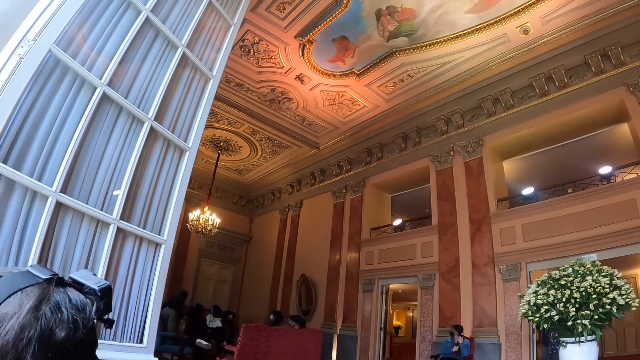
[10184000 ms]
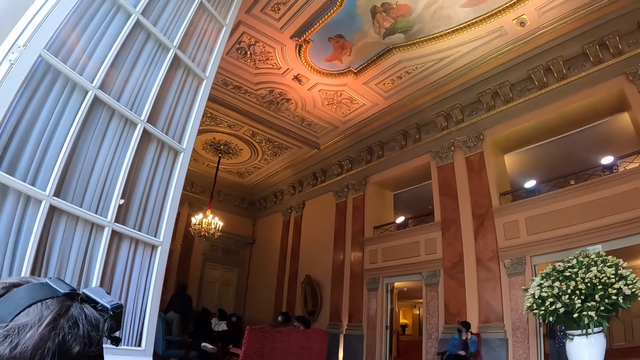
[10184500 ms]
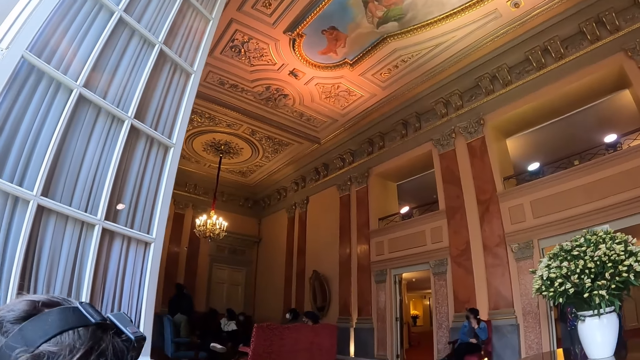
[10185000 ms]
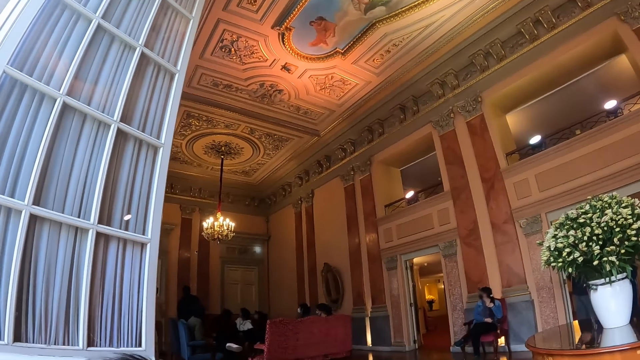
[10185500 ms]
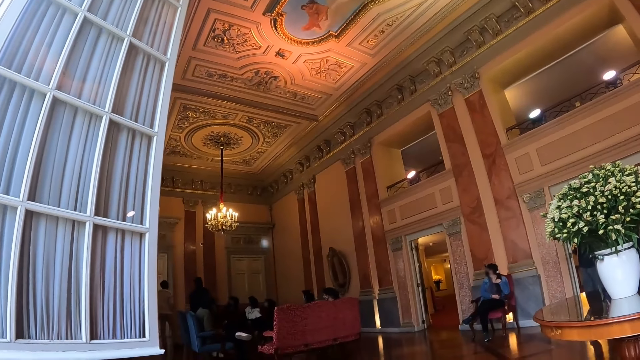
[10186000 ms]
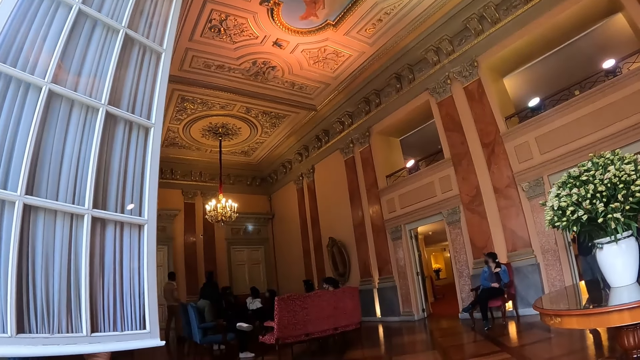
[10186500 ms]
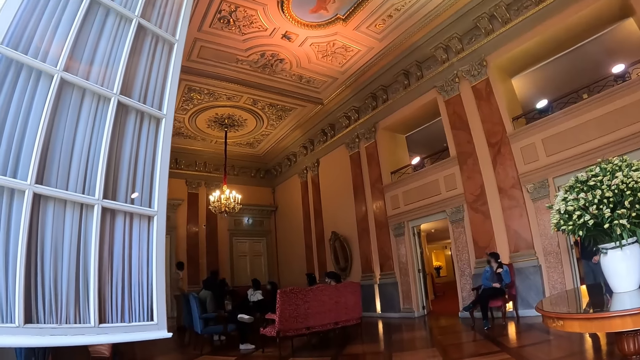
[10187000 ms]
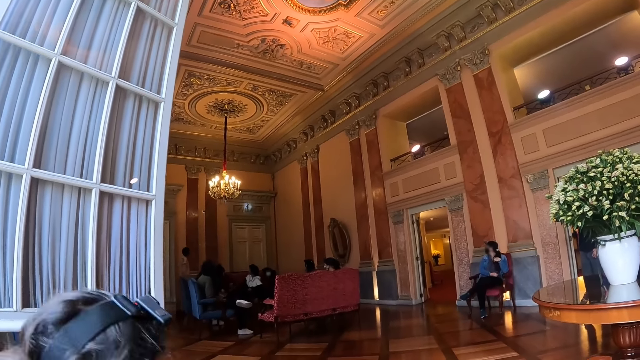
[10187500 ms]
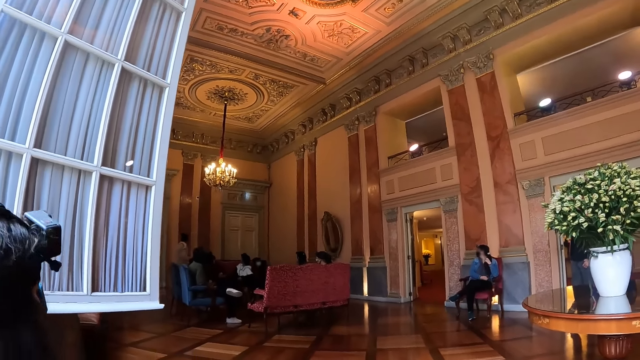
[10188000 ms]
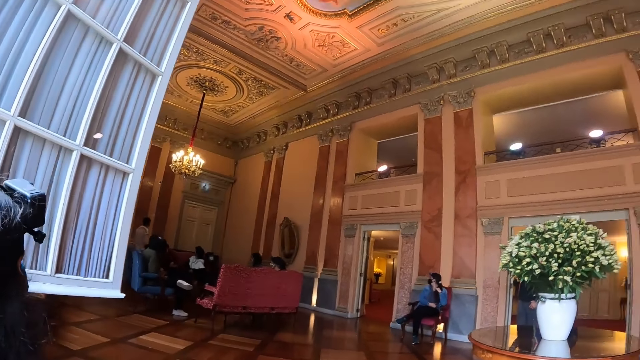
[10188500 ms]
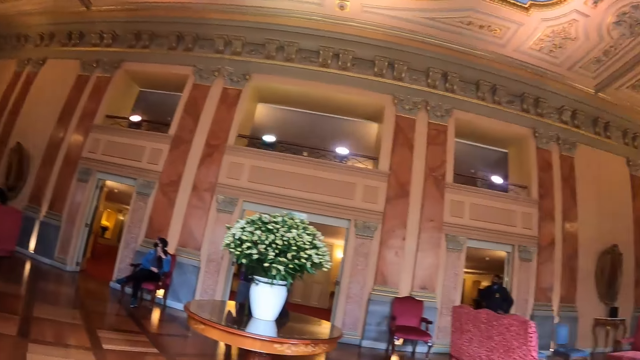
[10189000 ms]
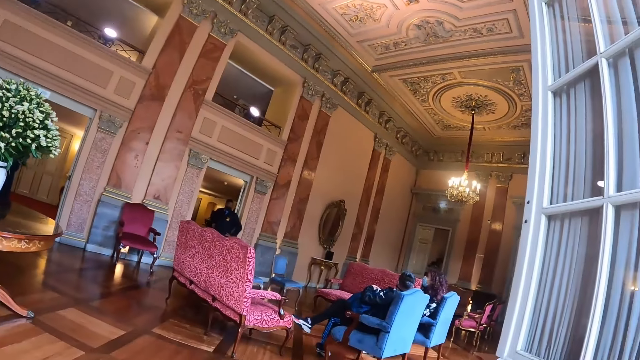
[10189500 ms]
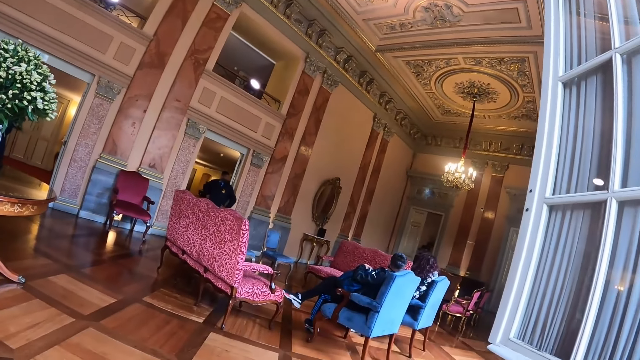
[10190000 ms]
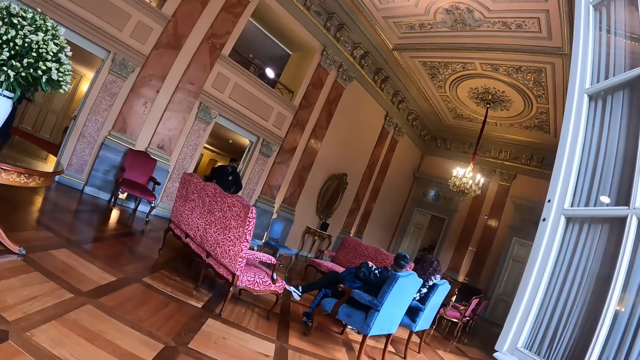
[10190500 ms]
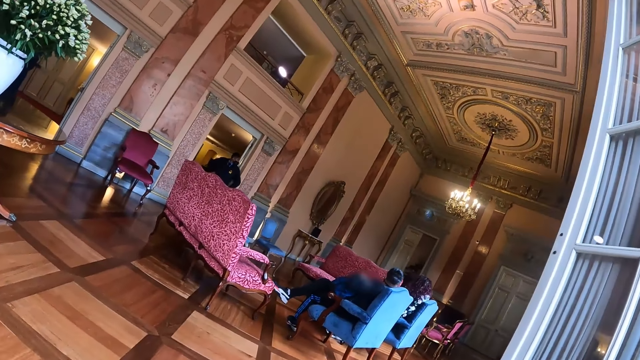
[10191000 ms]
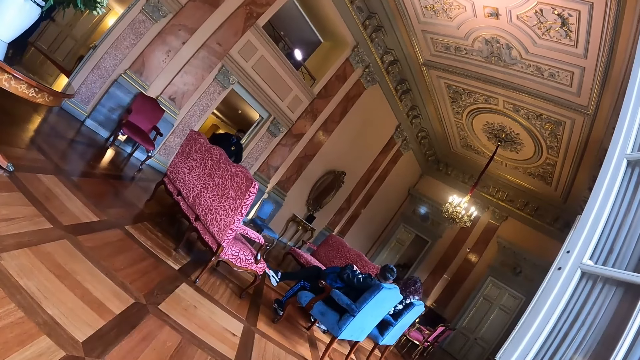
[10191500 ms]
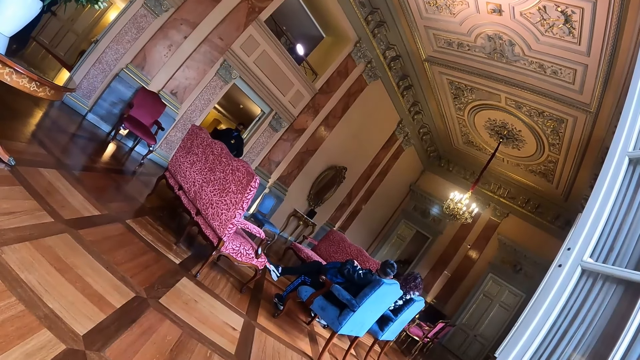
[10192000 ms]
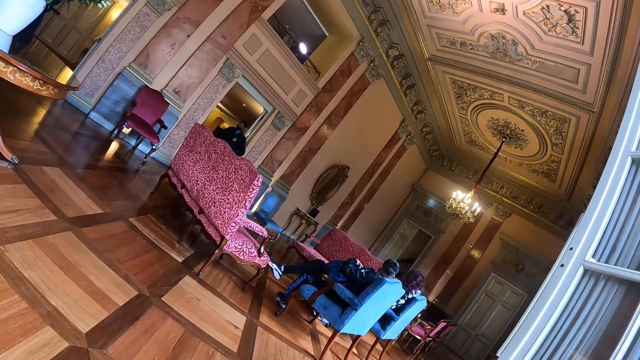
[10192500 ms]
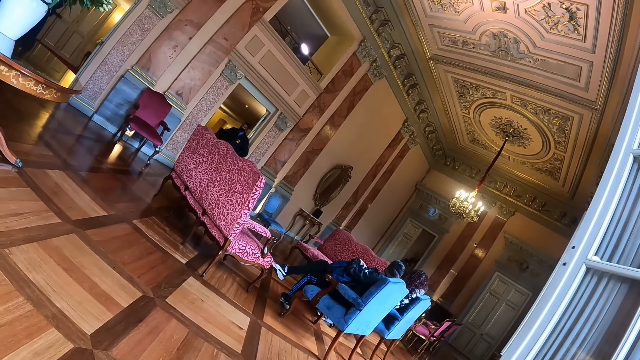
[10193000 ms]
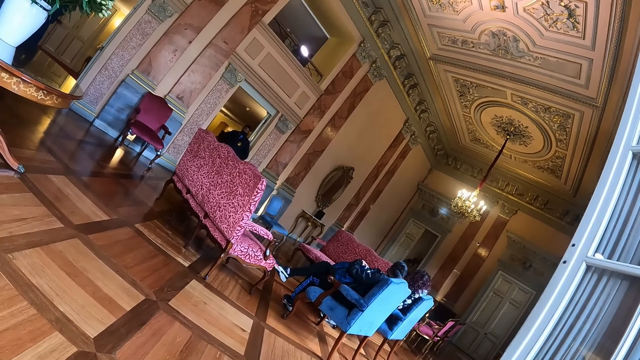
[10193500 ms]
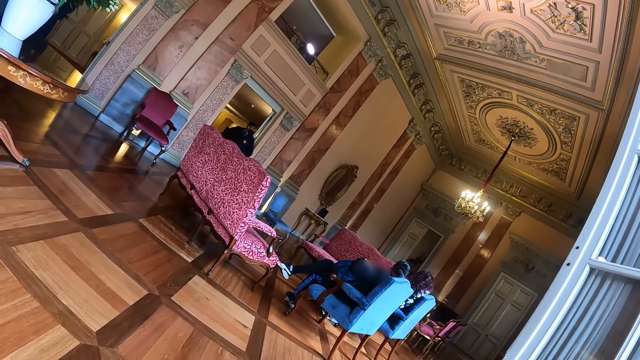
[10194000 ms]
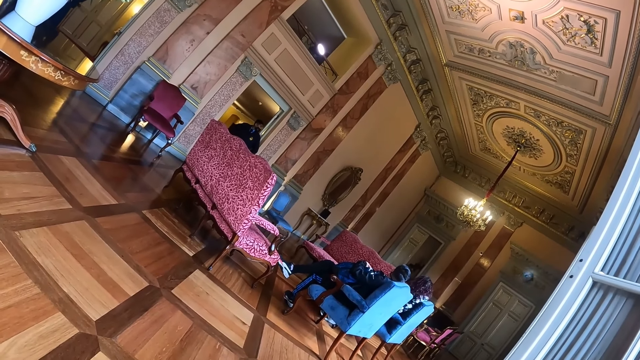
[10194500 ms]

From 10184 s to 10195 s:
The camera wearer looks right.

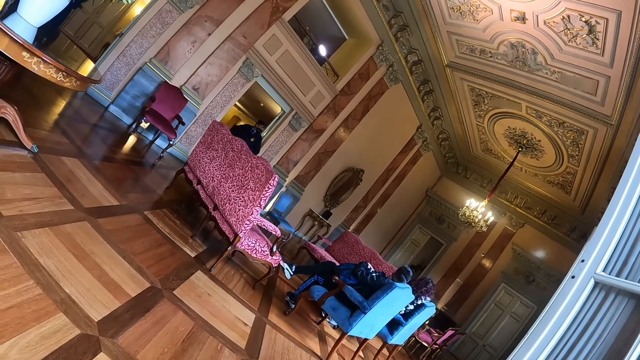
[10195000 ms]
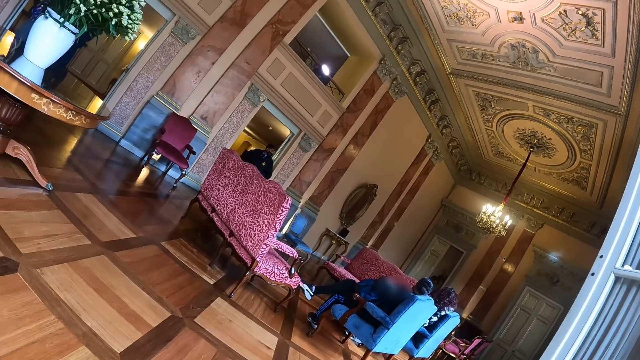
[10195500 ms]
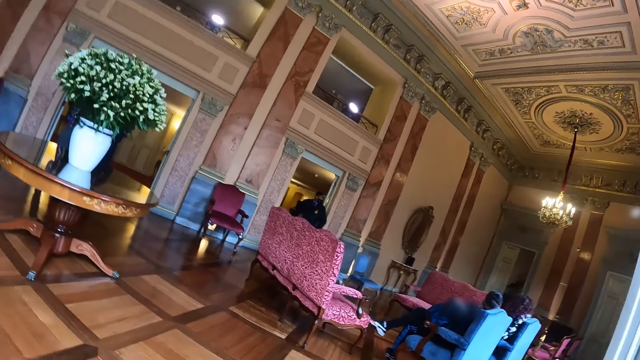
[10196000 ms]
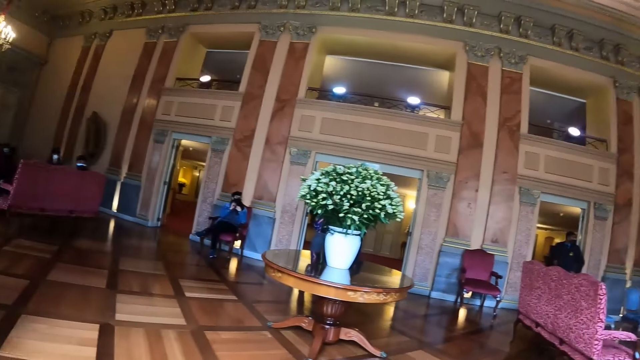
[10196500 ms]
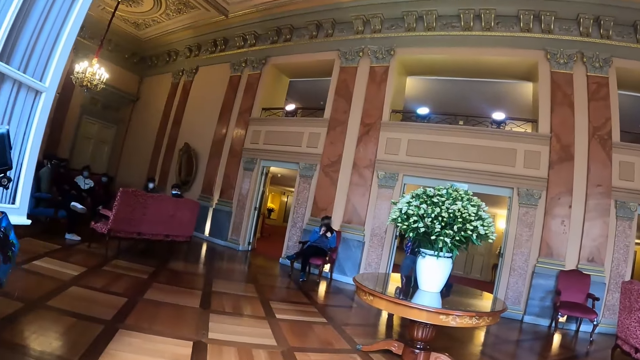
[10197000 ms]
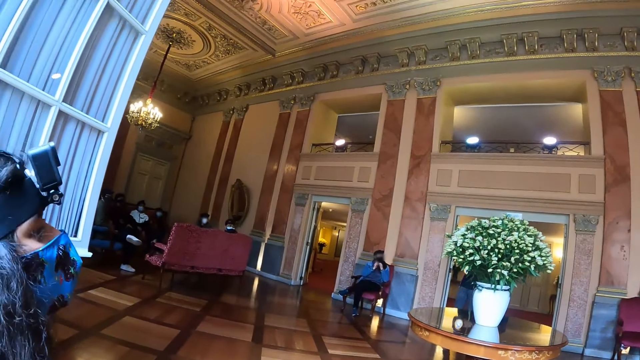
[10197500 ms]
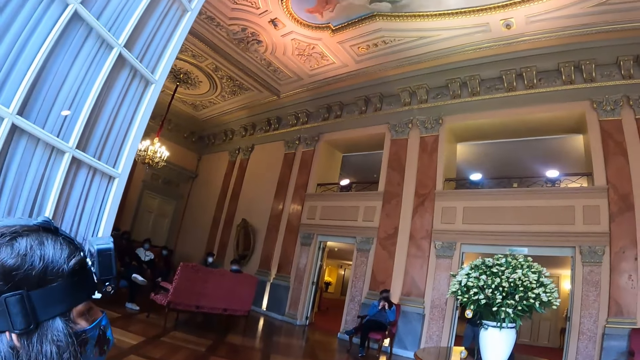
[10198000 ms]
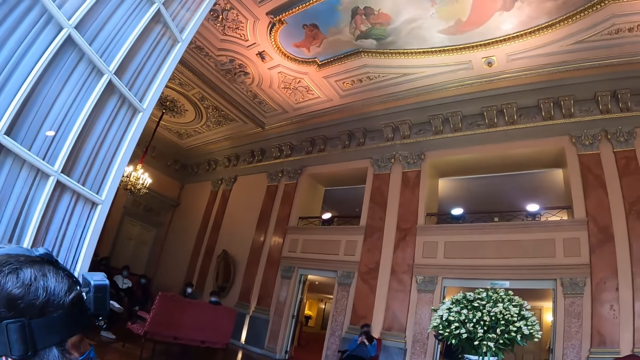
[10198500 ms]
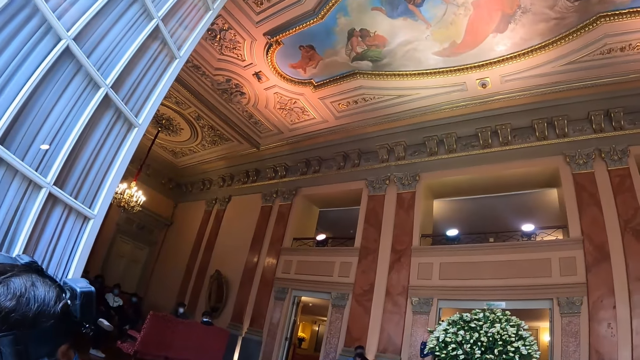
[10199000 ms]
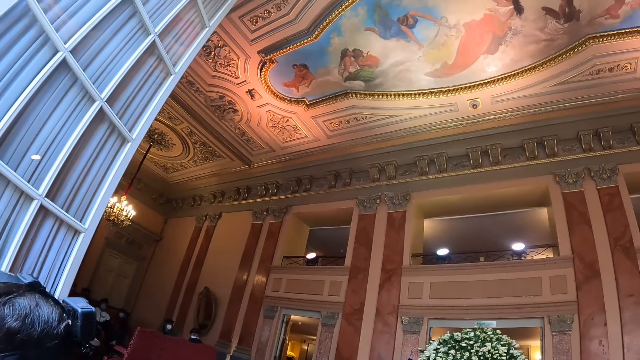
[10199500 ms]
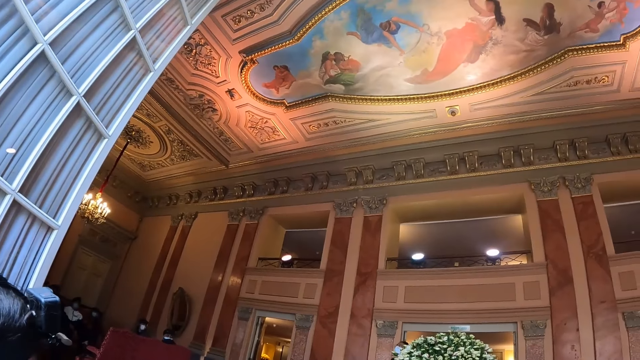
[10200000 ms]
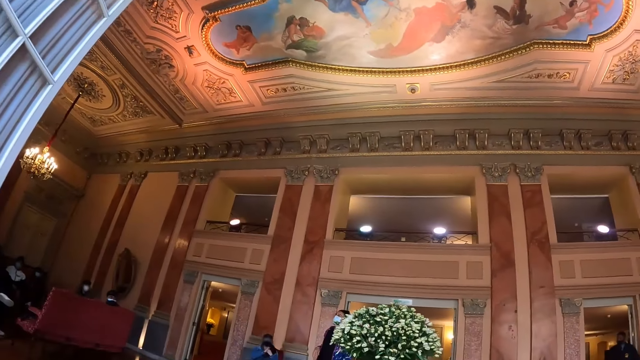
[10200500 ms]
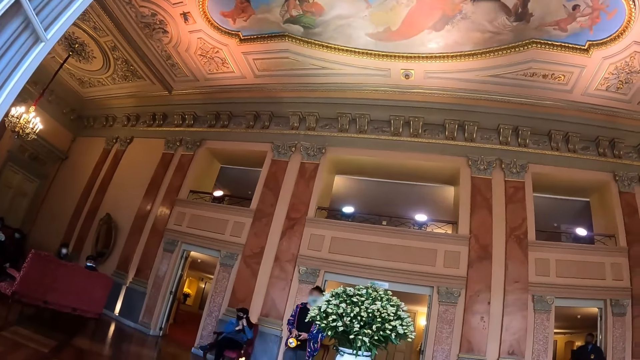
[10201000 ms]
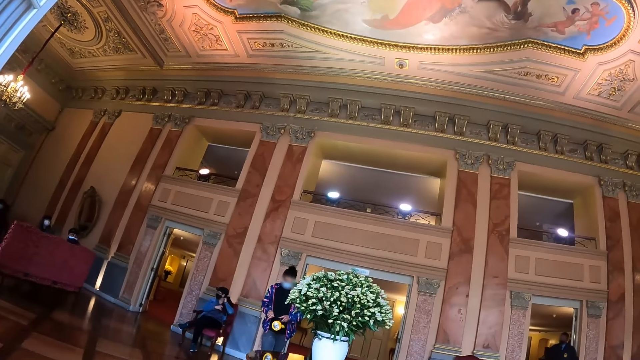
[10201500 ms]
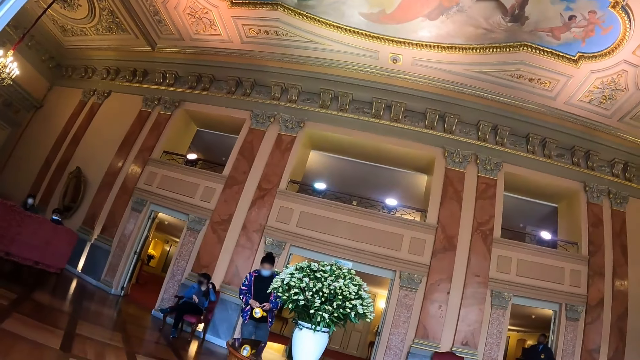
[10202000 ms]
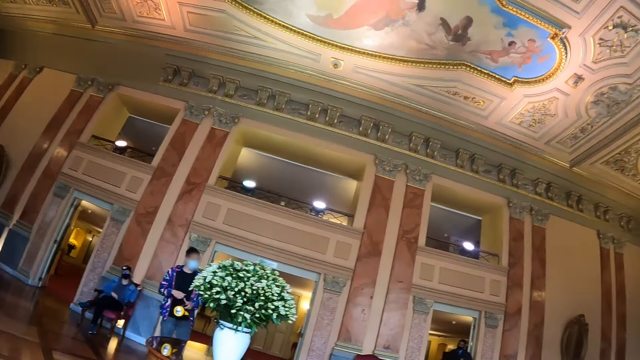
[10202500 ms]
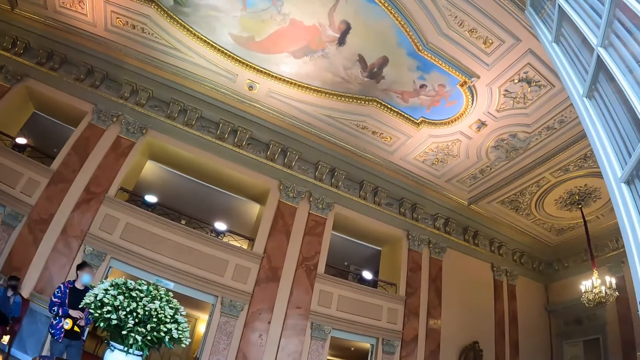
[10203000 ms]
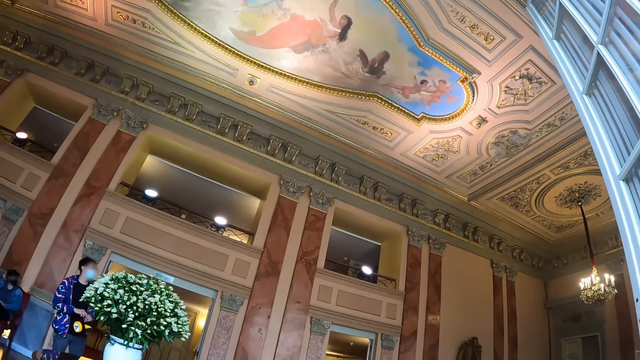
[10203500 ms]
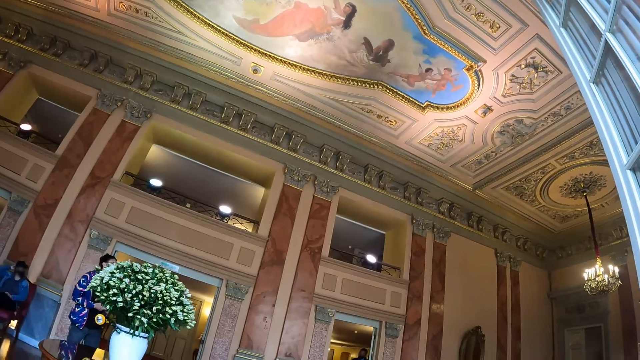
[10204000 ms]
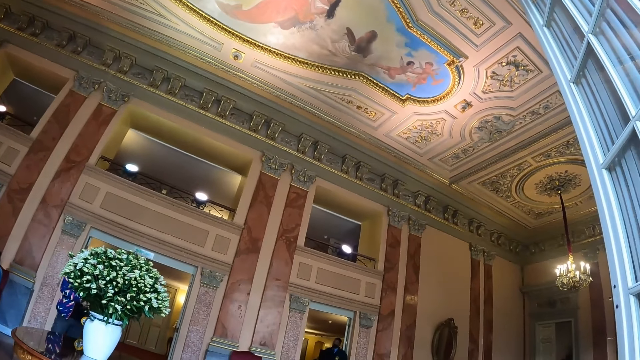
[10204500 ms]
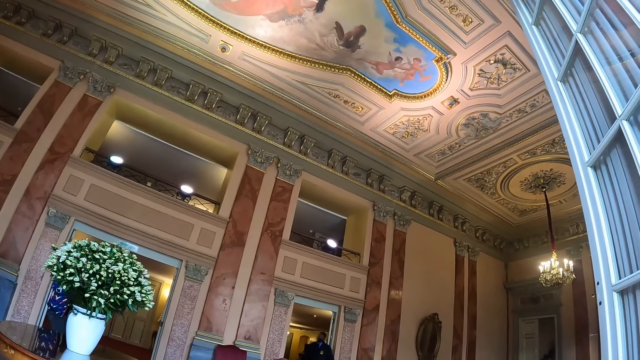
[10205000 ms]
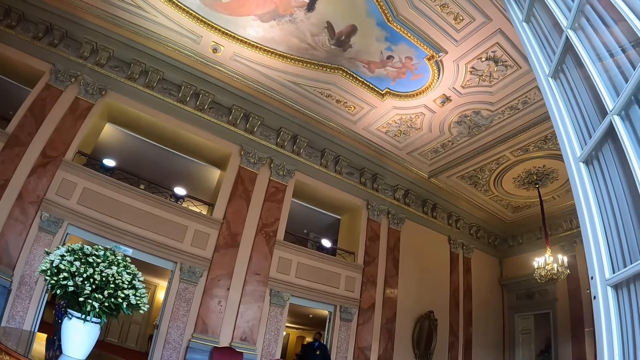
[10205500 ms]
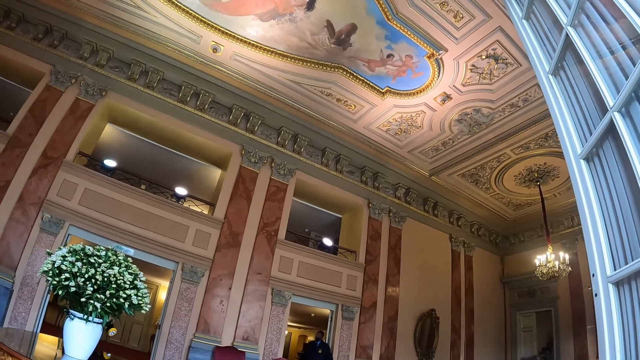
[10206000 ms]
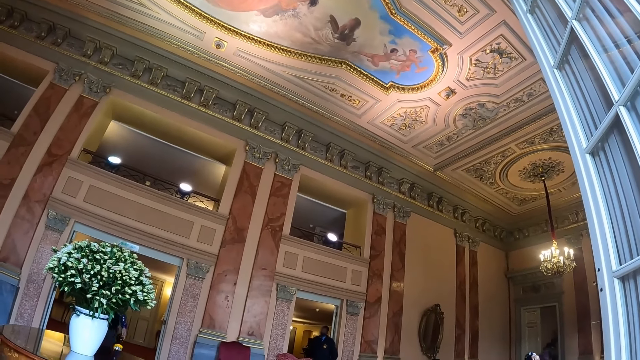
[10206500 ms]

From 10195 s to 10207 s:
The camera wearer looks left. They look up.
